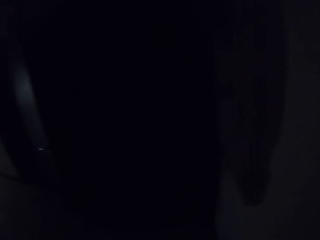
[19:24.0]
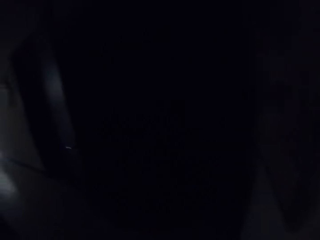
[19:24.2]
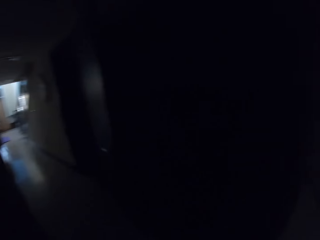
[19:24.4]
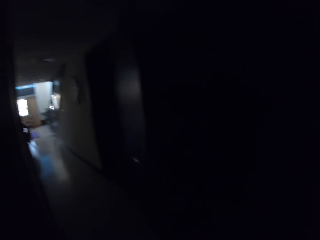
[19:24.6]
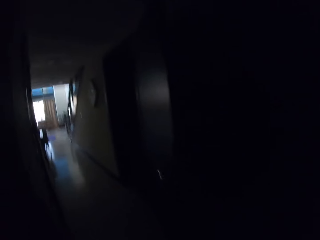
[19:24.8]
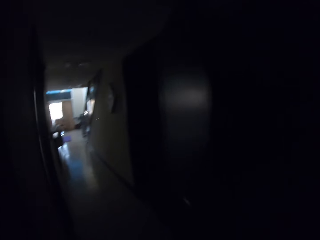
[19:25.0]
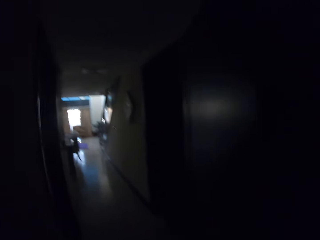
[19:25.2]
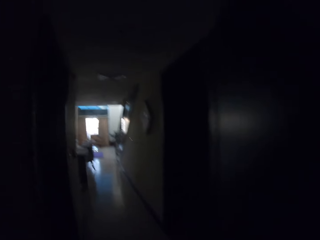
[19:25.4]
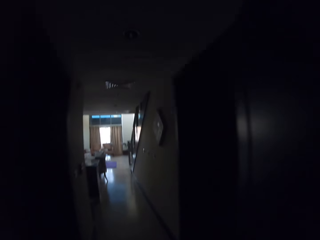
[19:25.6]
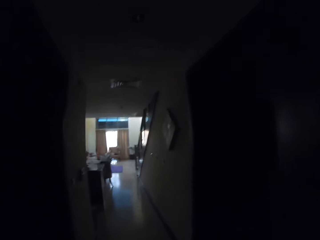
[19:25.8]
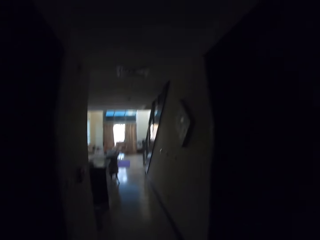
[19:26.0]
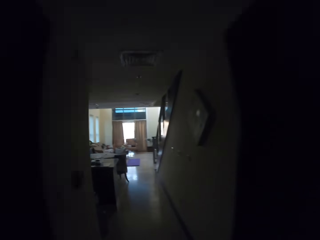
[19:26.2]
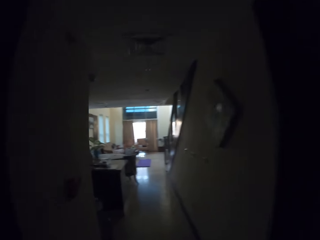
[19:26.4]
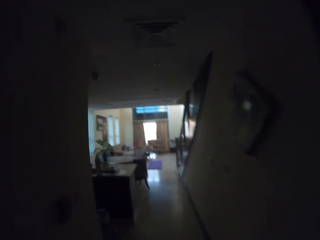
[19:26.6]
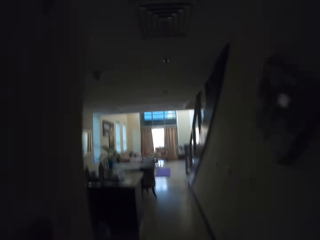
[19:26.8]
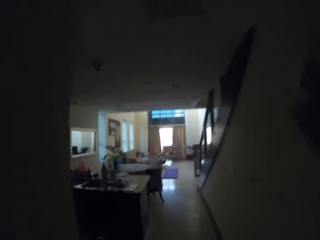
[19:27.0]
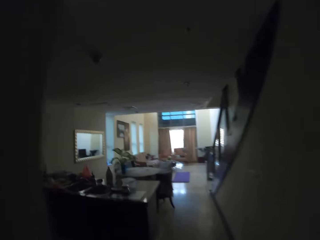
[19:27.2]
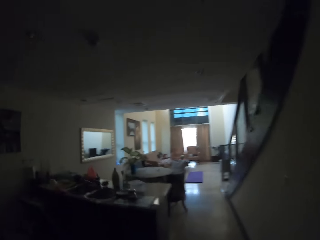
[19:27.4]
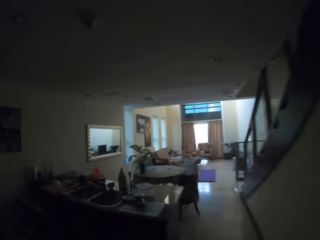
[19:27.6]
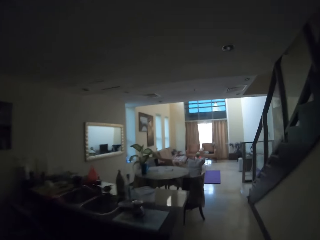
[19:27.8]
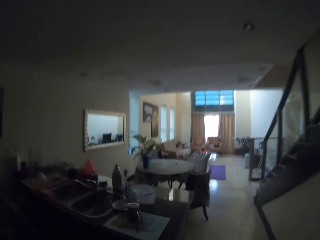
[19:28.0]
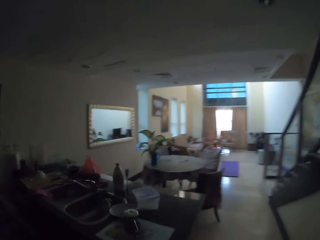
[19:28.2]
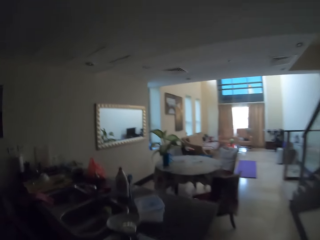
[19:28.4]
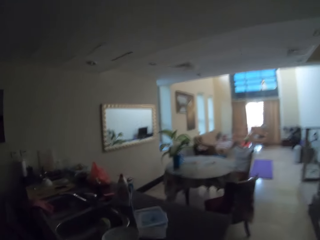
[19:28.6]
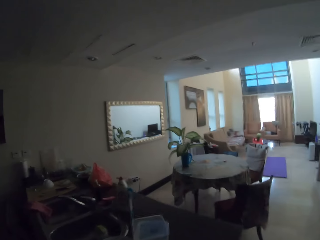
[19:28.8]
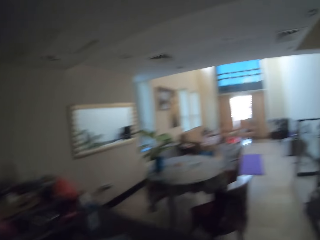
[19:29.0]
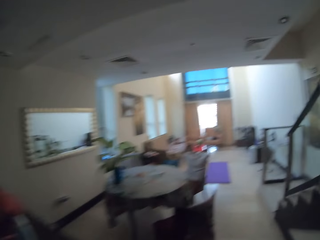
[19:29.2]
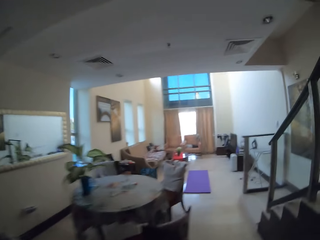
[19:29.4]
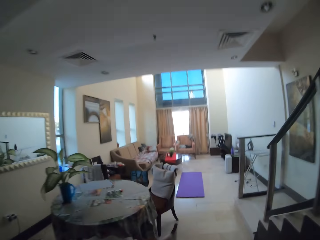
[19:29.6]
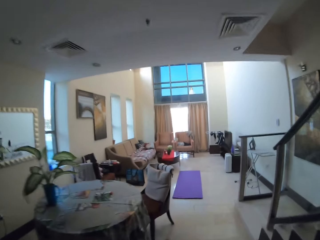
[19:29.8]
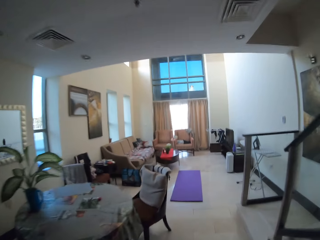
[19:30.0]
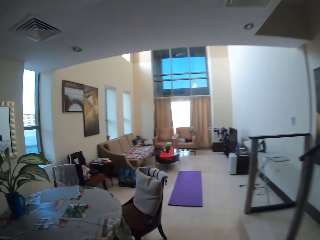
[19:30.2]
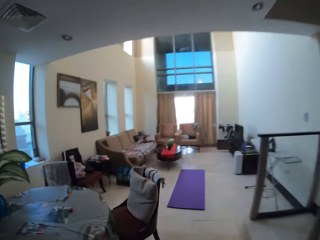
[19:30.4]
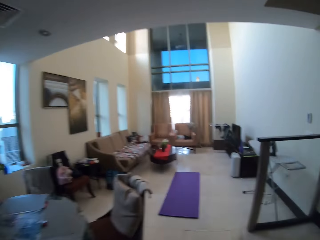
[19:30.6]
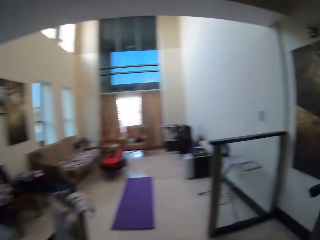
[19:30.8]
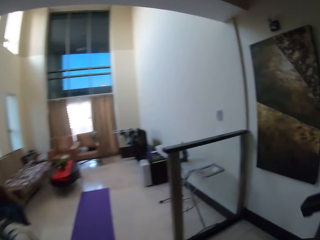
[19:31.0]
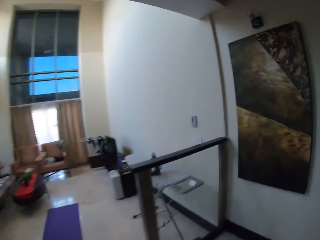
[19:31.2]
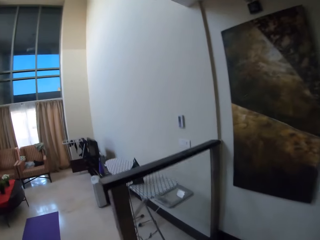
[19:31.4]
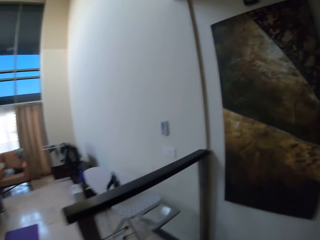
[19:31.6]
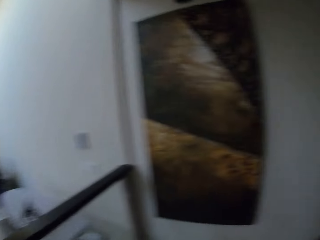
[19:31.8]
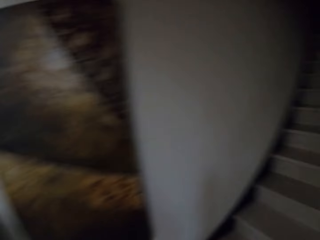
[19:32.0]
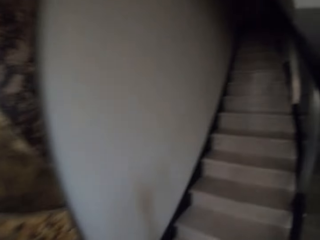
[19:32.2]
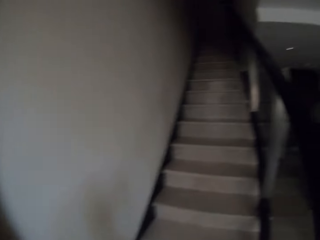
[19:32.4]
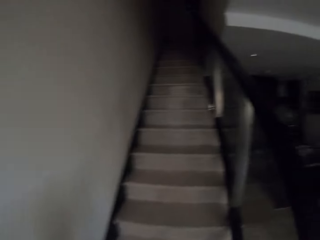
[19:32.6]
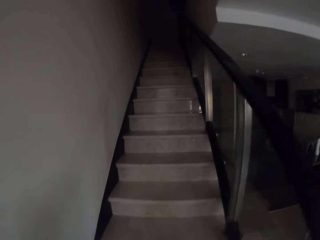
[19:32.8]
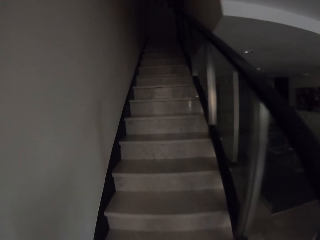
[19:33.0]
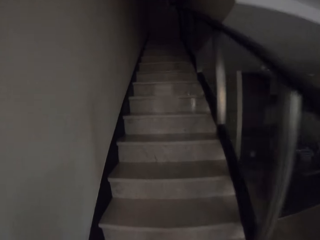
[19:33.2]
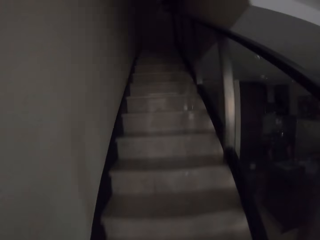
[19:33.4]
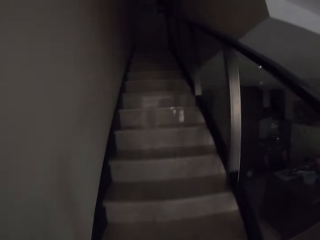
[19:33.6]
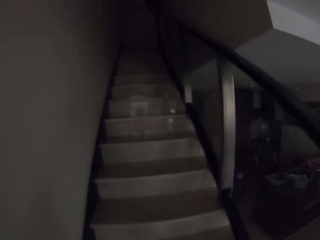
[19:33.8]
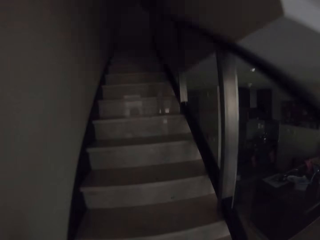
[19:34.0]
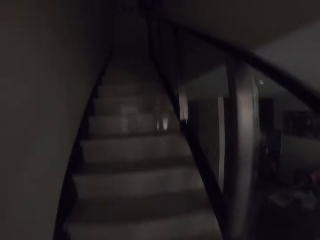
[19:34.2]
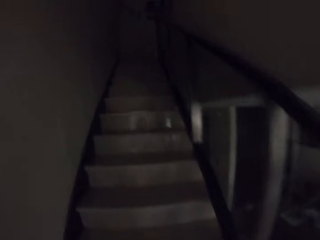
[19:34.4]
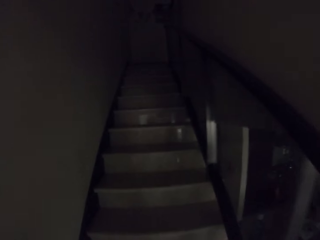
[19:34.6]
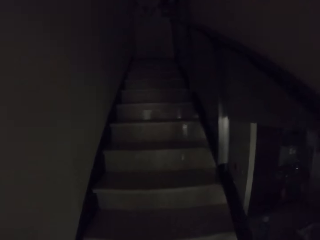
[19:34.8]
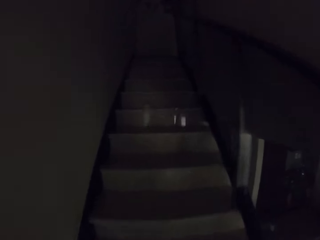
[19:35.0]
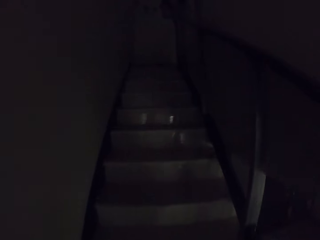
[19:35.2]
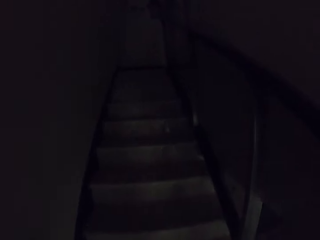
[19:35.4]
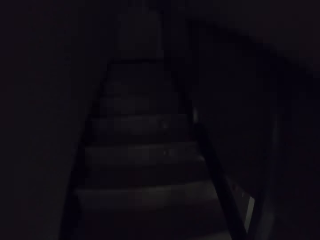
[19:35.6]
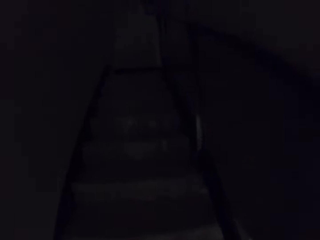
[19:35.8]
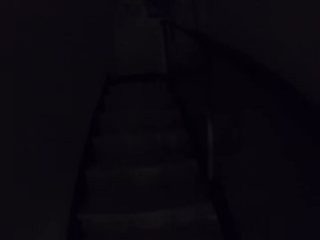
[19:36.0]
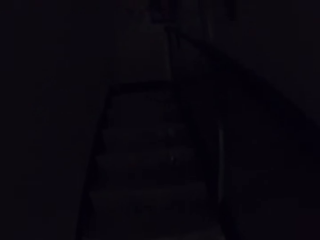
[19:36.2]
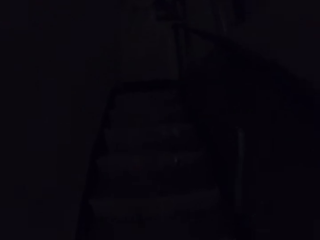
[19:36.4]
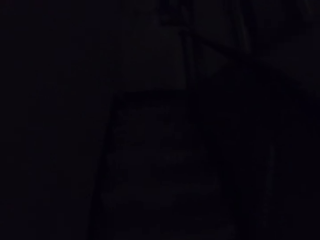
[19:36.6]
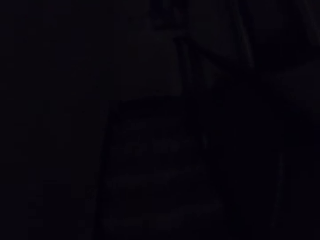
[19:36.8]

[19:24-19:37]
The camera wearer walks in the house. They walk up the stairs.

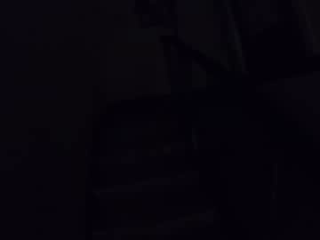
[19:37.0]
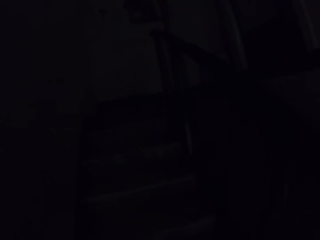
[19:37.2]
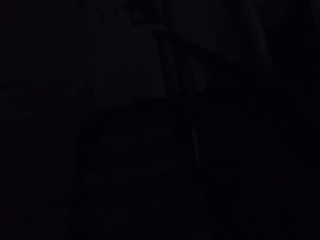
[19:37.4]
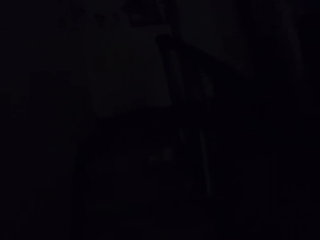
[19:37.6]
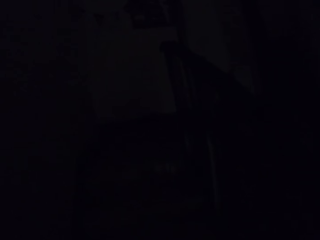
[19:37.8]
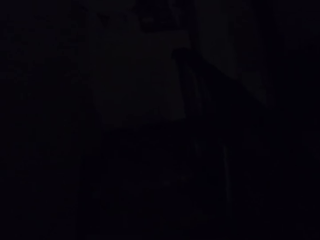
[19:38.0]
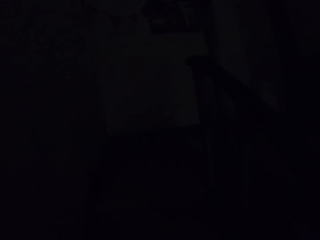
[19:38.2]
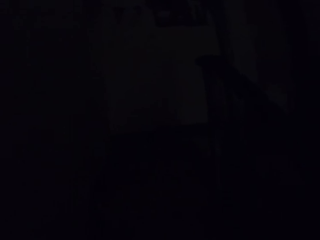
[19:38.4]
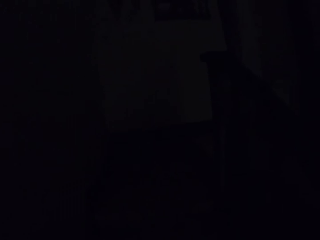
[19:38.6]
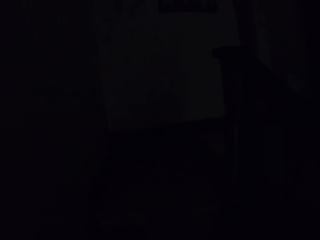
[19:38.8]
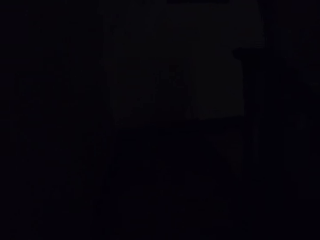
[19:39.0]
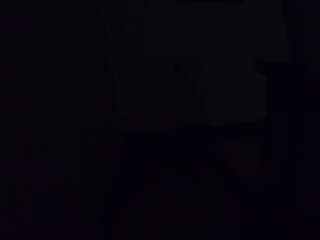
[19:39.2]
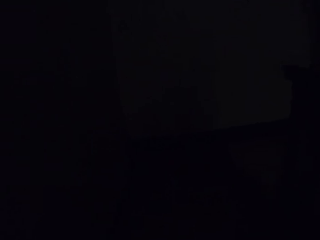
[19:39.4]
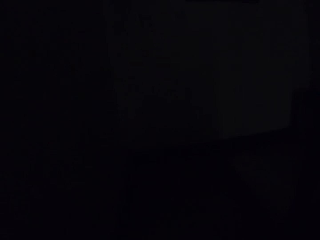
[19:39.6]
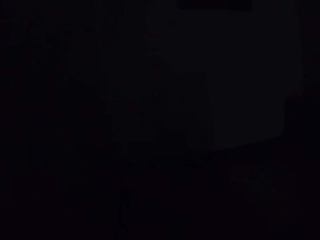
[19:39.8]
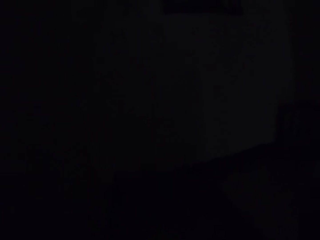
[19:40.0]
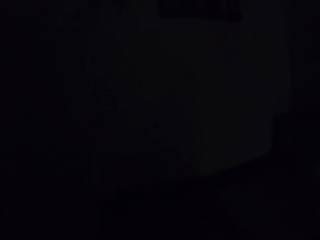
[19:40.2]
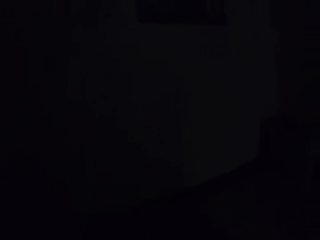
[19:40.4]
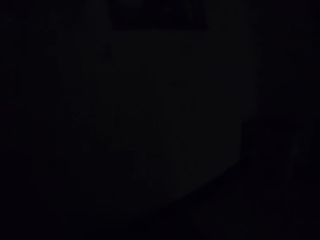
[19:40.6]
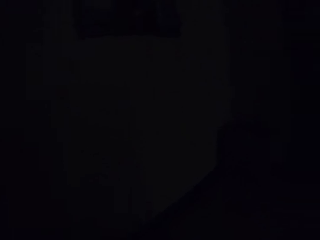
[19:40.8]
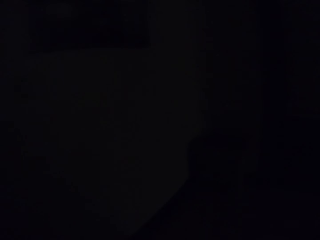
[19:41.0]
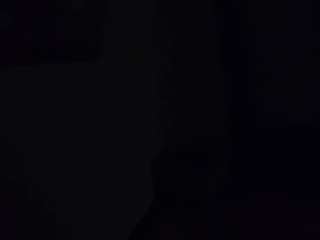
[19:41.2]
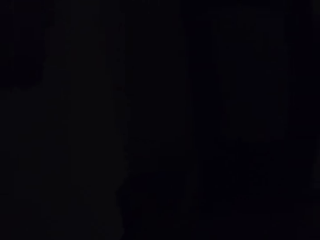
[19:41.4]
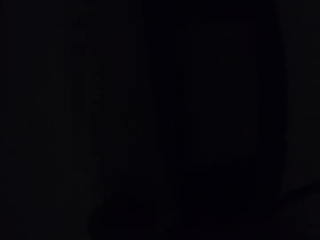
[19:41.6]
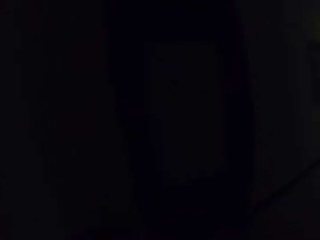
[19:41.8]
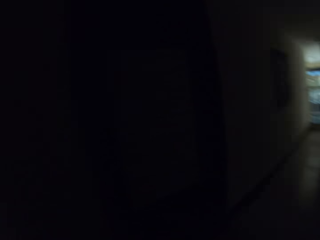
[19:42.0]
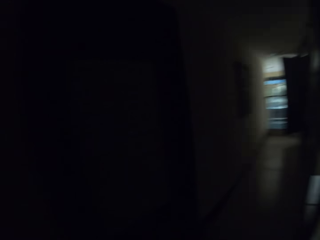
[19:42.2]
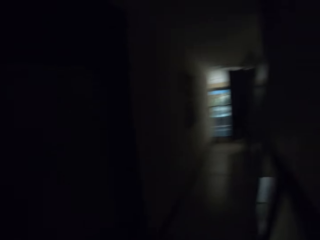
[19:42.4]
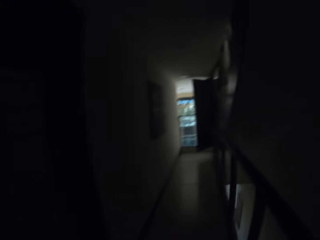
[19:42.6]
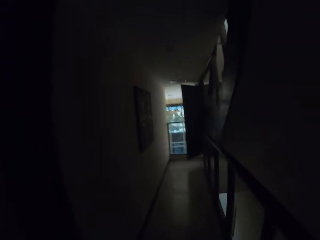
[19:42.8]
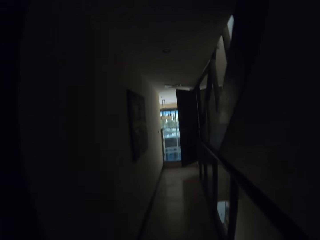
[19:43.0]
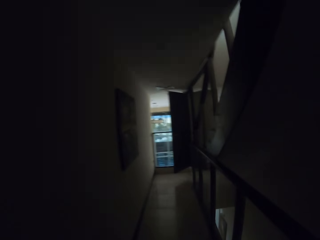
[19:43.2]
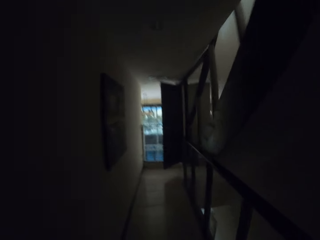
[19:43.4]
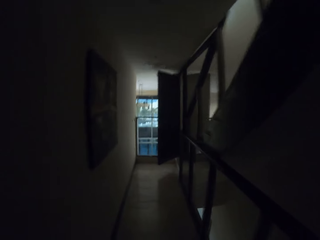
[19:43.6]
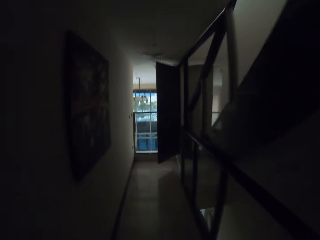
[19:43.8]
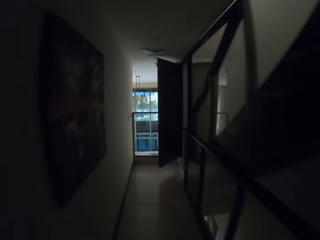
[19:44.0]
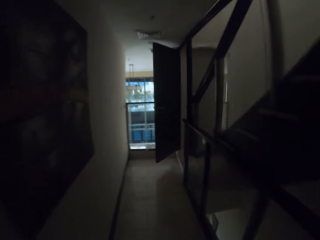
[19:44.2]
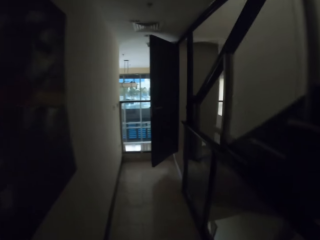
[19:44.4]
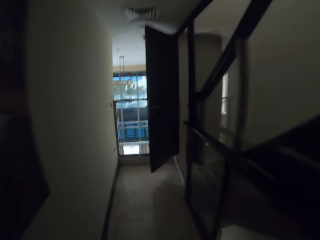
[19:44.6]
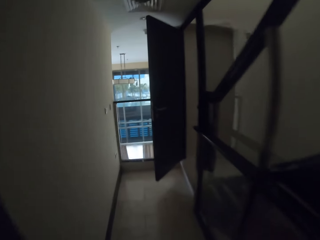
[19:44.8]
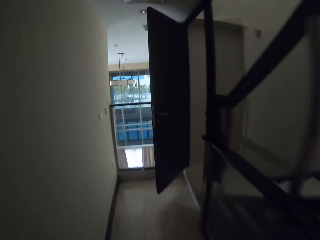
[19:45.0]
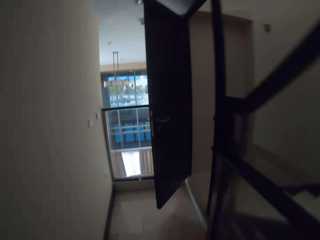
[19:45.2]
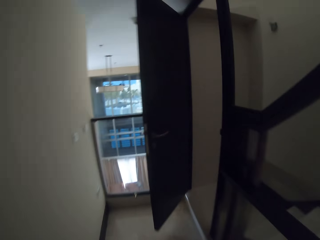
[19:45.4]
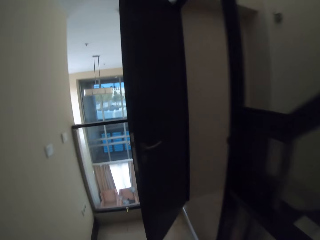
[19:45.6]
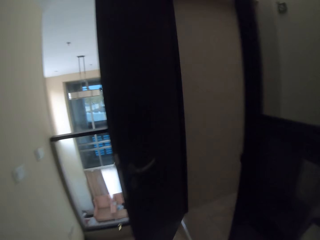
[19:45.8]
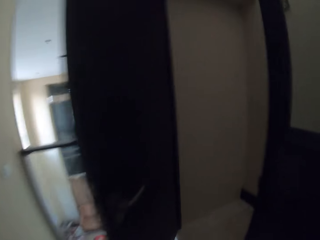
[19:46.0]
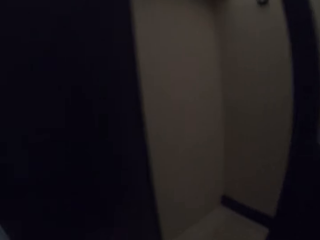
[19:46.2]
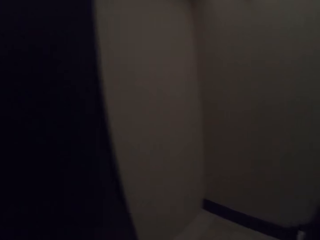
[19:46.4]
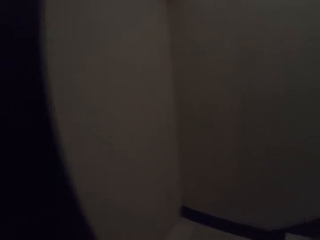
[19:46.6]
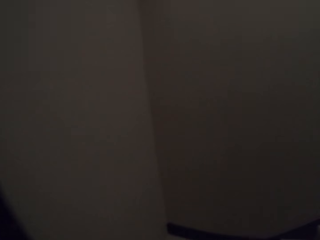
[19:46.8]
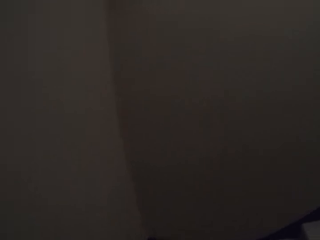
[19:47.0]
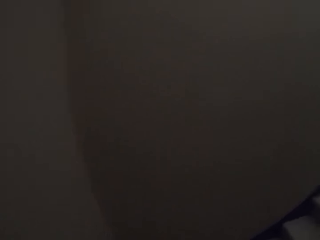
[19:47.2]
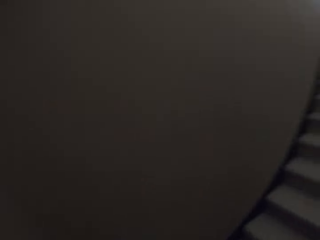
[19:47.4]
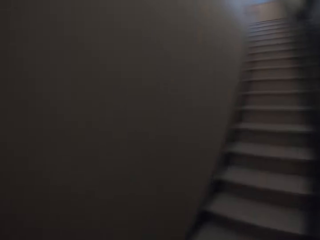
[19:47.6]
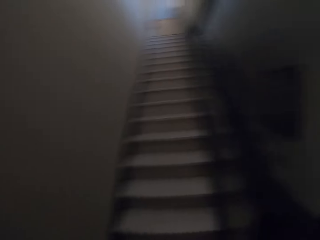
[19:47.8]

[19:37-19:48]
The camera wearer walks on the corridor.
